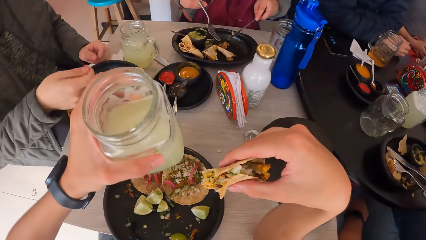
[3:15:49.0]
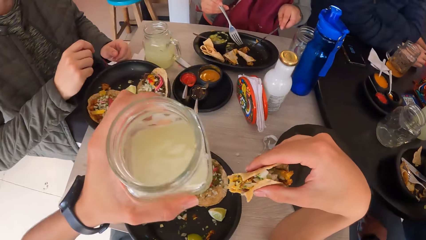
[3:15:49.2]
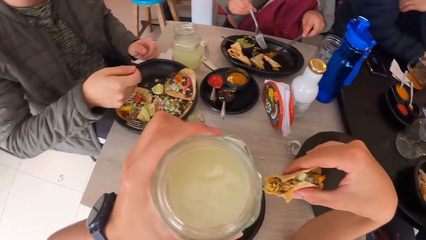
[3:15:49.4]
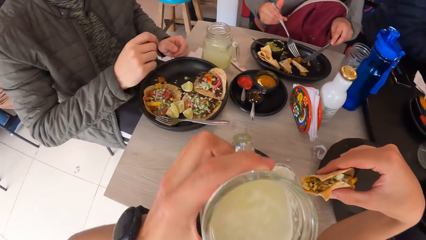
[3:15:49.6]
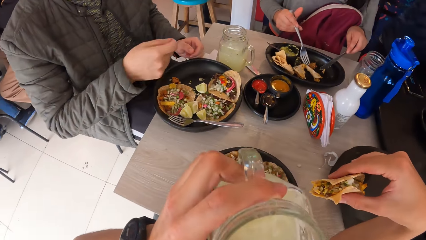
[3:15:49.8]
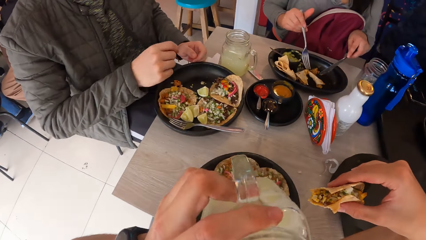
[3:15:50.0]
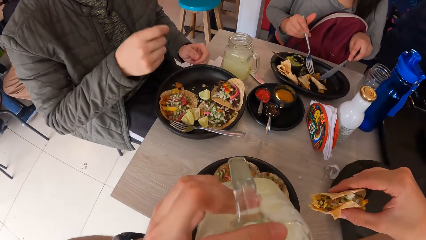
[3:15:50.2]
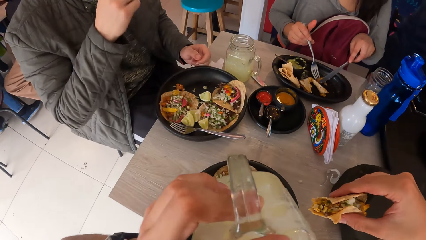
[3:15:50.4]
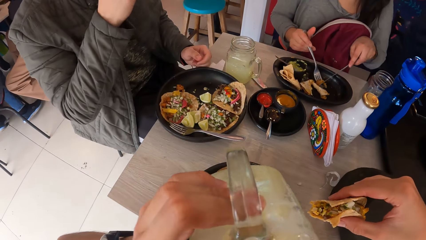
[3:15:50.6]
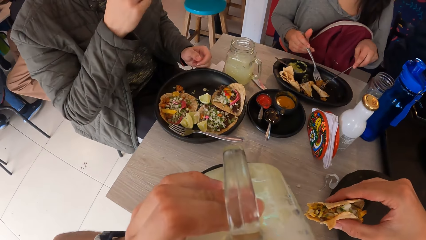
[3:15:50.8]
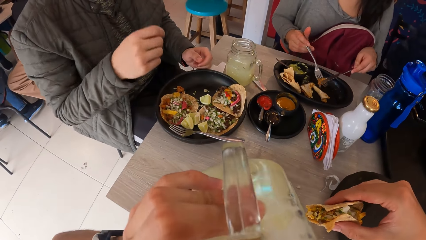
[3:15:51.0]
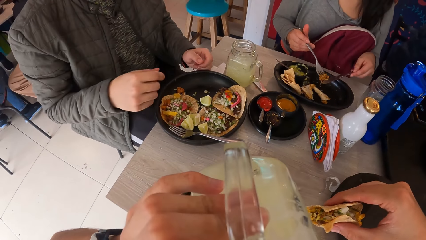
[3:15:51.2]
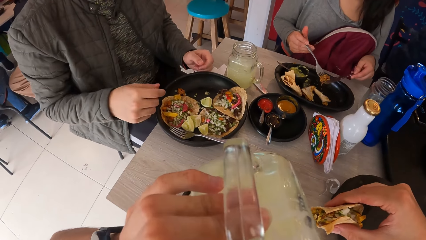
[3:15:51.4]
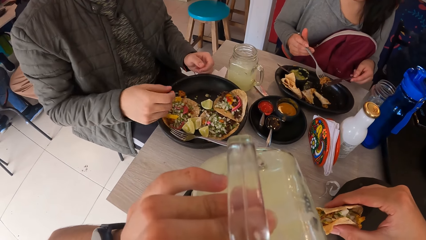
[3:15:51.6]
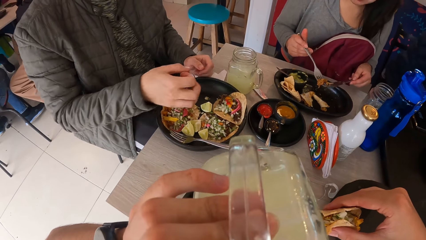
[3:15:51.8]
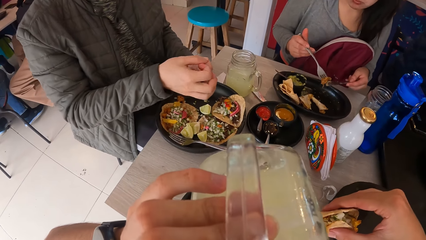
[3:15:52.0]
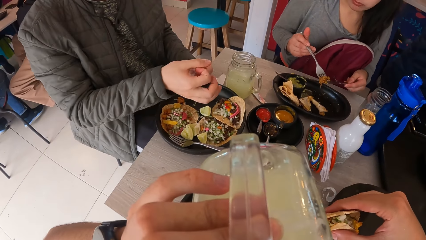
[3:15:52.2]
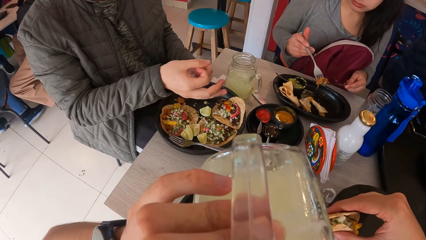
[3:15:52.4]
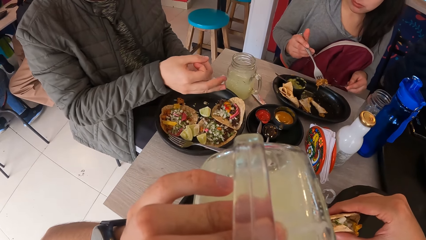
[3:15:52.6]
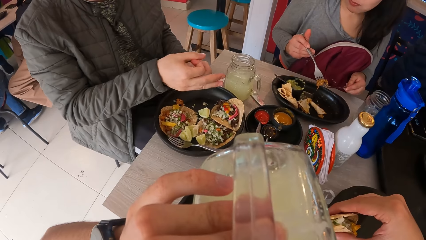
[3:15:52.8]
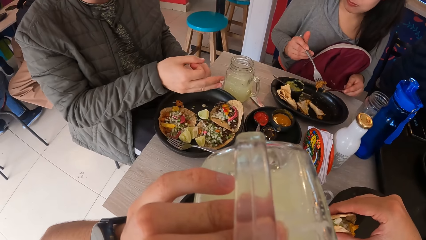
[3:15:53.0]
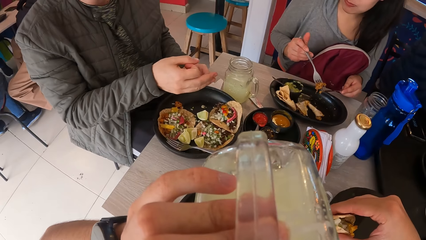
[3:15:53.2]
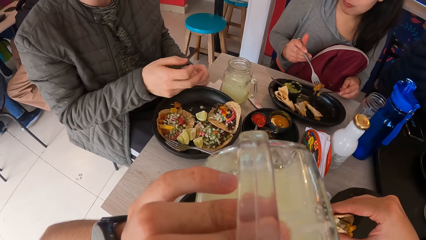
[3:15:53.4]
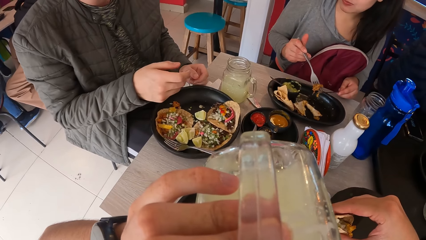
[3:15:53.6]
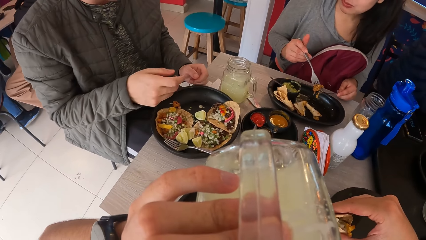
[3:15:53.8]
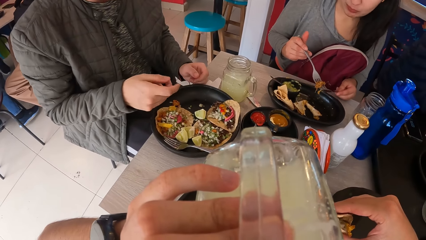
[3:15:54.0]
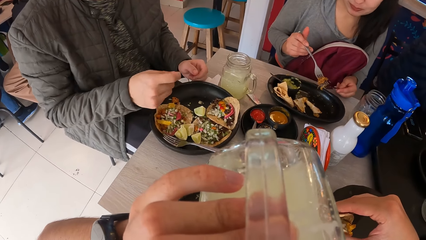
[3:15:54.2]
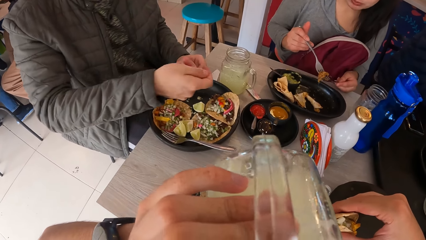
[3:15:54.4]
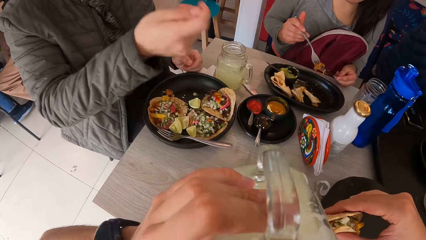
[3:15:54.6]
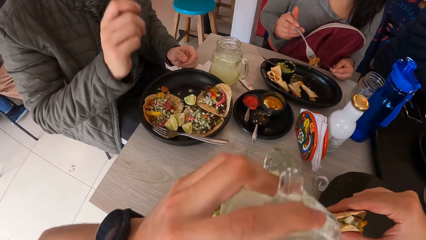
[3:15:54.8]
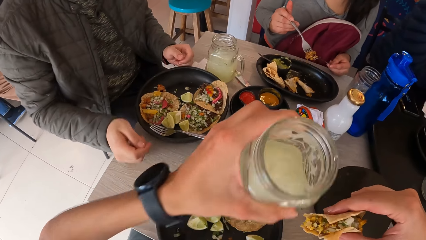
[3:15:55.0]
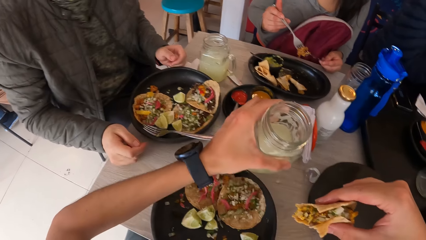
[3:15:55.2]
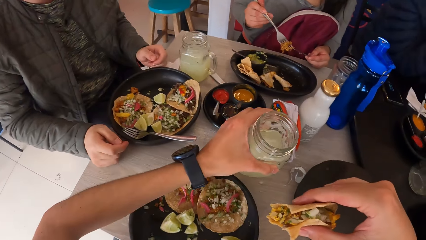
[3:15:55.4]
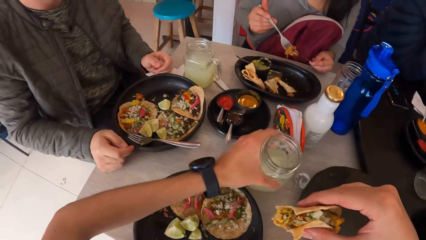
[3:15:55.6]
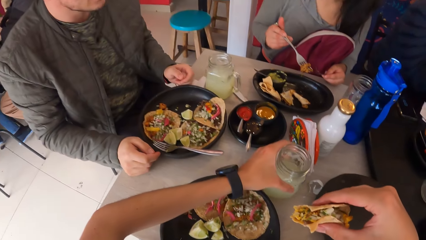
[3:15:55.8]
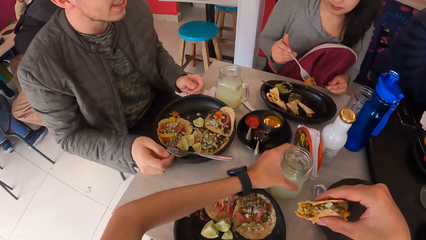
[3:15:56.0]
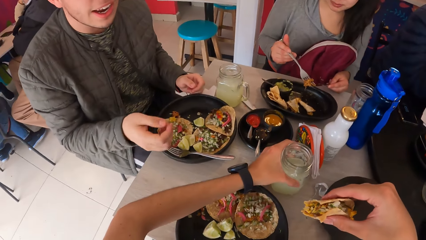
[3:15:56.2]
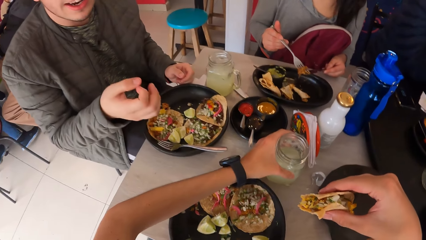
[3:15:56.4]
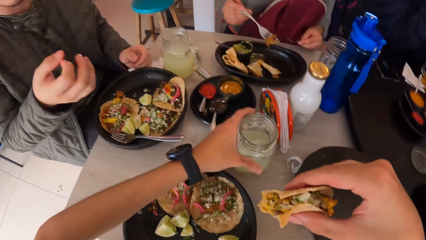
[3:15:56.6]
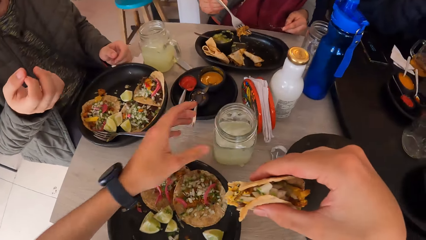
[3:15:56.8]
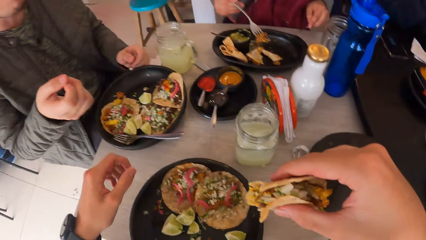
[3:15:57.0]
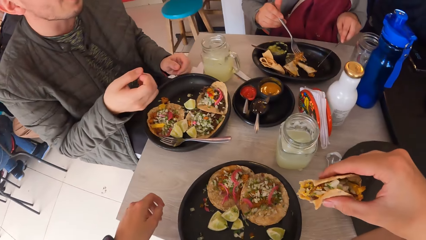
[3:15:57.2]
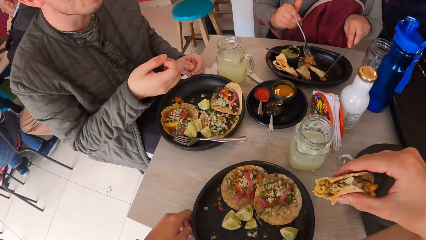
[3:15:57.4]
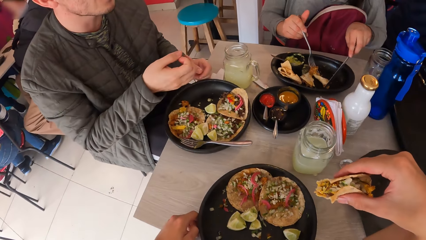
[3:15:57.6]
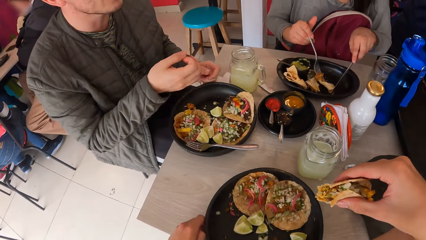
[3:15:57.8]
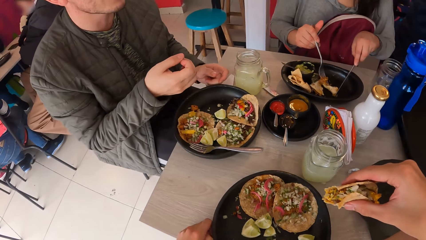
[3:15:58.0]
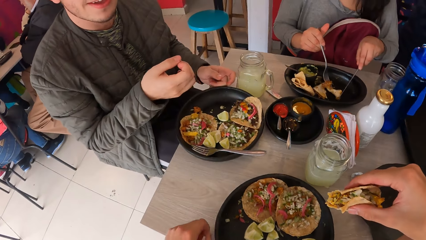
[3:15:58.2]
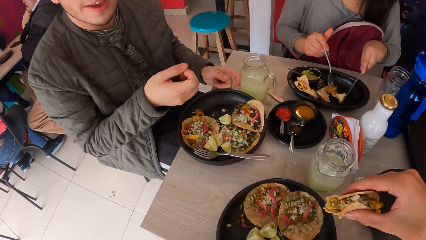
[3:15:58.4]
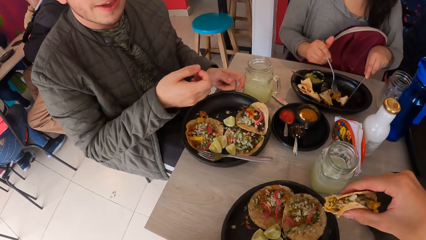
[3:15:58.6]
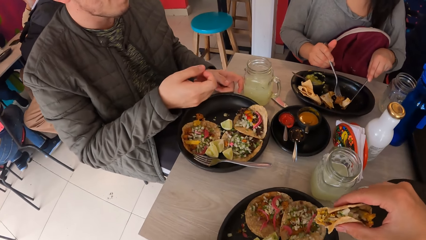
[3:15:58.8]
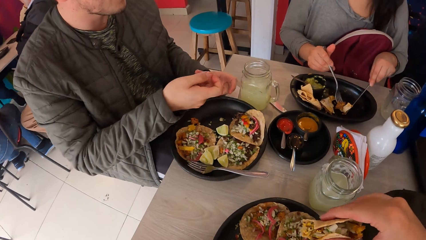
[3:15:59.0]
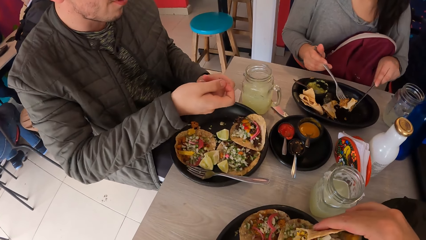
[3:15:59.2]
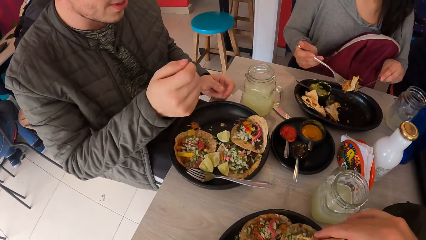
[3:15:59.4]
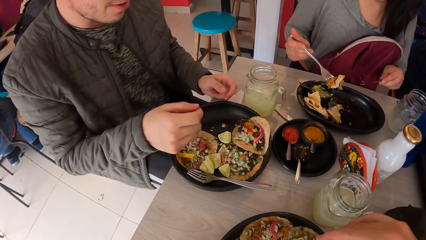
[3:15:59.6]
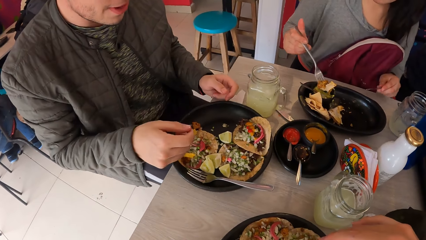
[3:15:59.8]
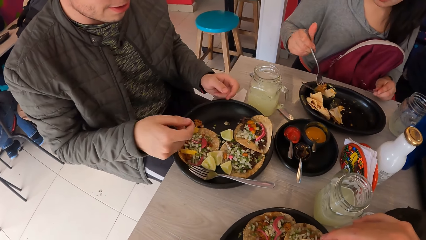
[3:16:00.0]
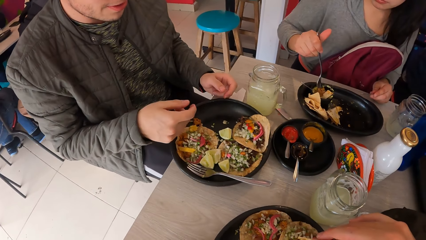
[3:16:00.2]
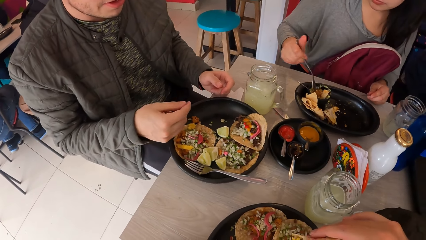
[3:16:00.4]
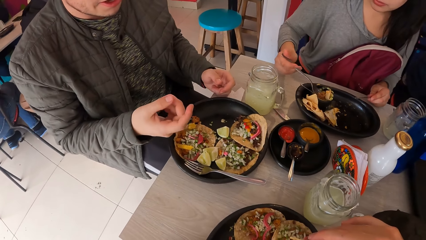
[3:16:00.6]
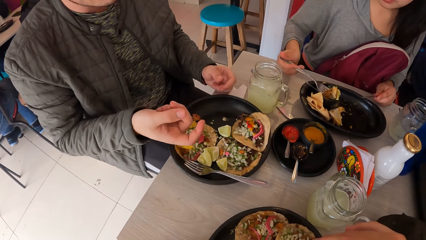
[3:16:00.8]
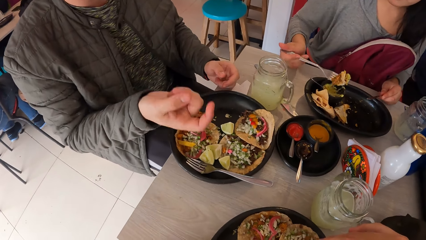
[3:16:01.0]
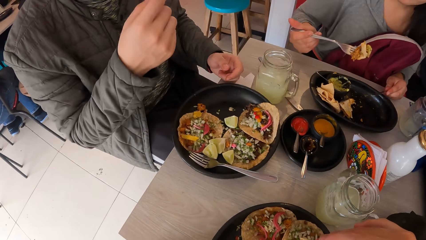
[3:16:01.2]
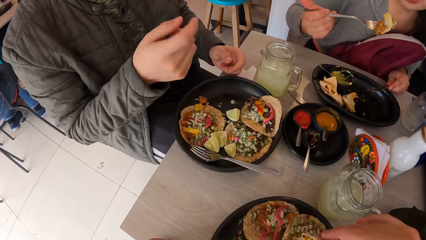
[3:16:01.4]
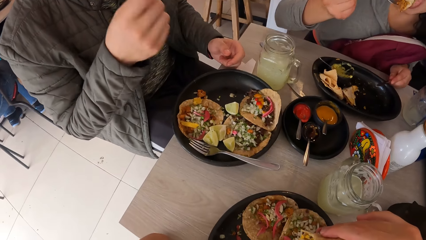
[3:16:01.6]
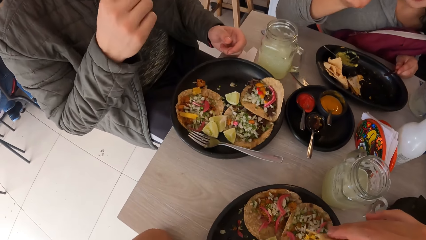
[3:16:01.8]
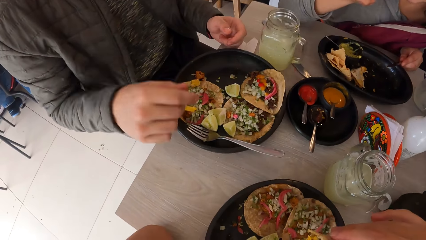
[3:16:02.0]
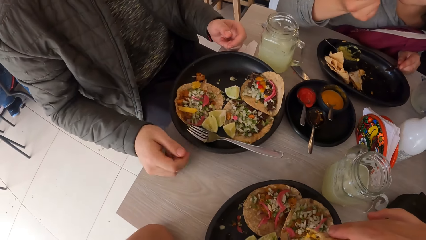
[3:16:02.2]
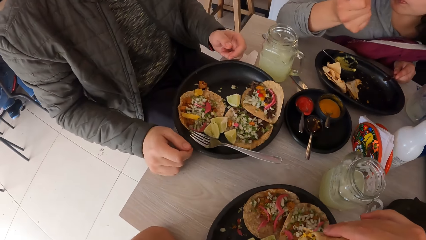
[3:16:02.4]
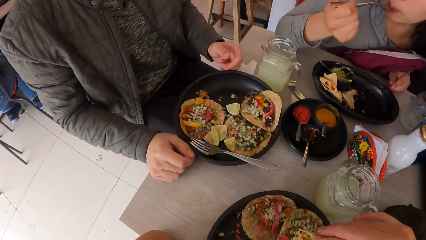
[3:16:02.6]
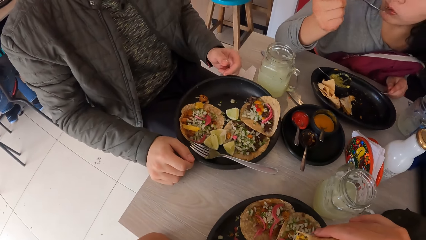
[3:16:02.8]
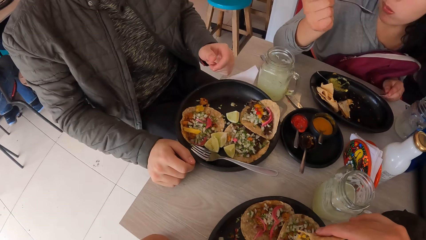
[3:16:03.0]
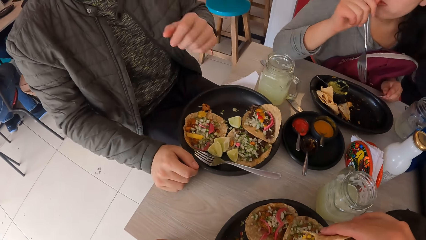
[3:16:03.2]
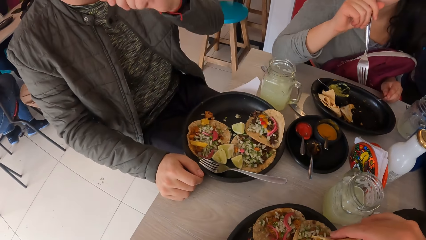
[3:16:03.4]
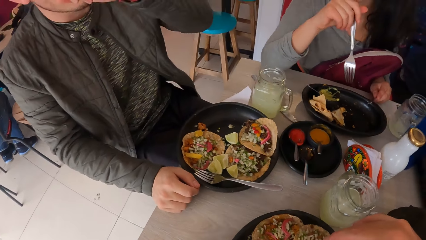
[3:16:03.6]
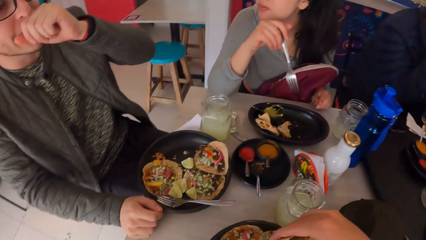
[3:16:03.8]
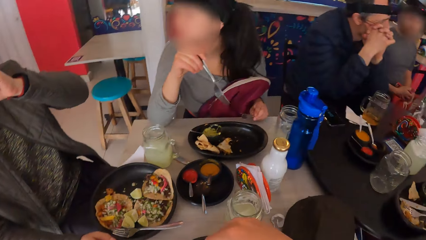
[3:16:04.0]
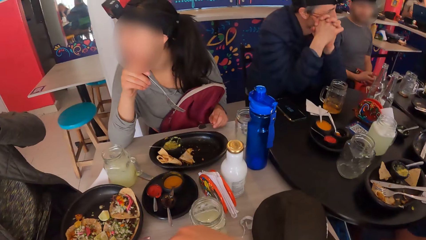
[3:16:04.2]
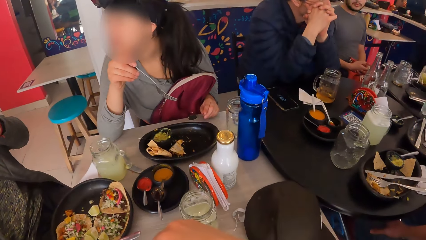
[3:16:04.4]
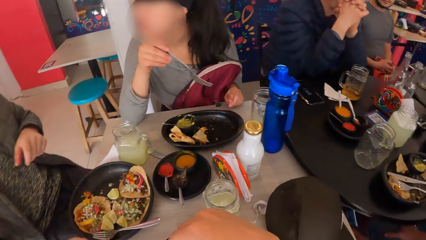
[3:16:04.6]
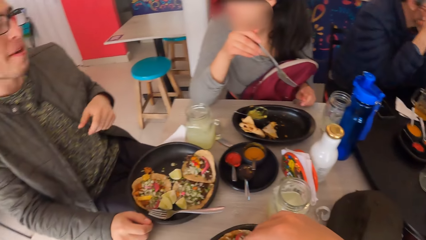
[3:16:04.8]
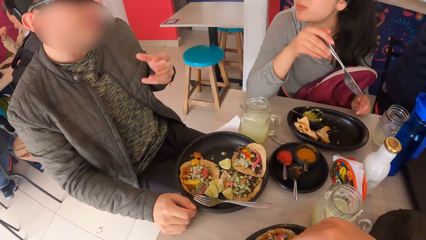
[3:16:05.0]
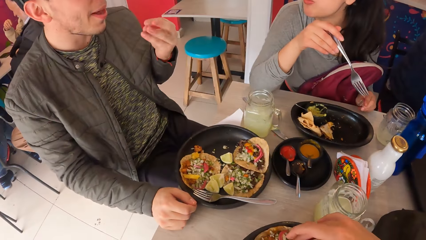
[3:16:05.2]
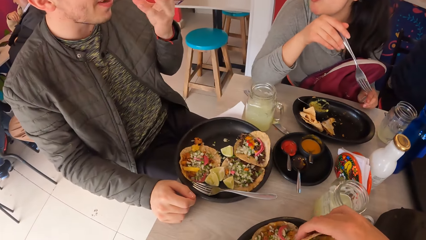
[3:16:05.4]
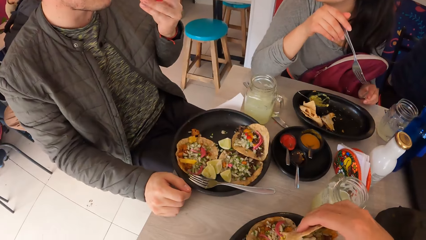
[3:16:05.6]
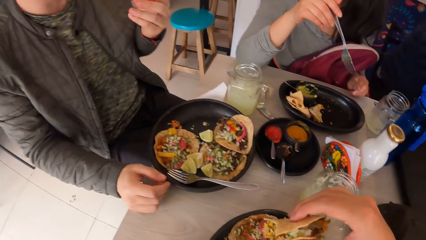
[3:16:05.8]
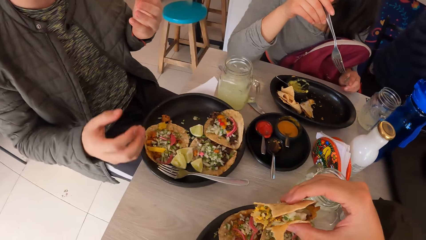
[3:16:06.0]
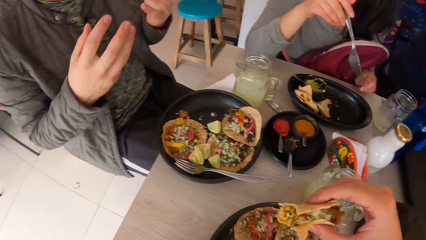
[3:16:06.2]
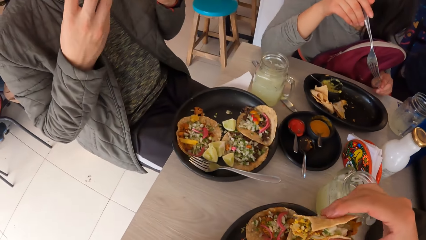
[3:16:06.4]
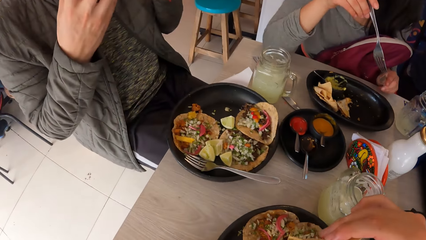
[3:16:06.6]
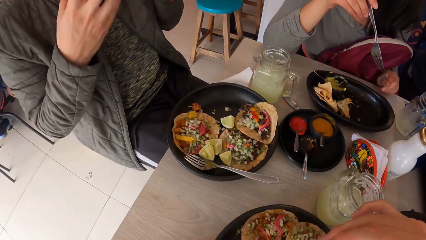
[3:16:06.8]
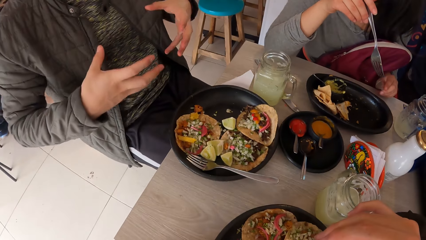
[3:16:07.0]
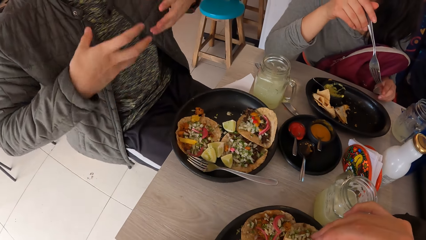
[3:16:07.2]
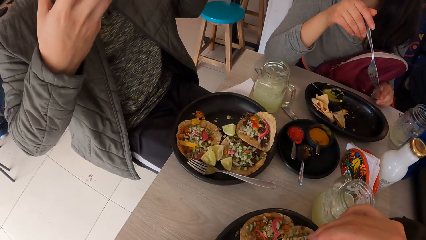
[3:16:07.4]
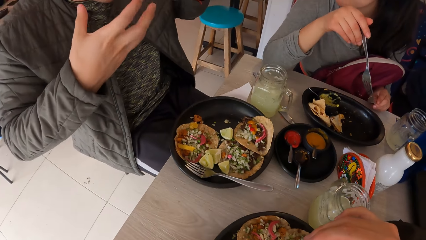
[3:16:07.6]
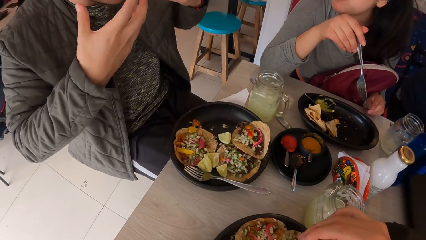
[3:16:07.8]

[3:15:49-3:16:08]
The camera wearer drinks from the cup in his left hand. The woman packs food onto the fork with the knife in her left hand. A man uses gestures. The camera wearer puts the cup on the table with his left hand. The man raises his right hand. The woman takes food from the plate with the knife and fork in both hands. The woman puts the food on the fork into the sauce bowl with her right hand. The woman puts the food into her mouth with the fork in her right hand. The man puts his right hand on the table and puts his left hand on his mouth. The camera wearer looks around. The man interacts with a group of people and makes gestures with both hands.
